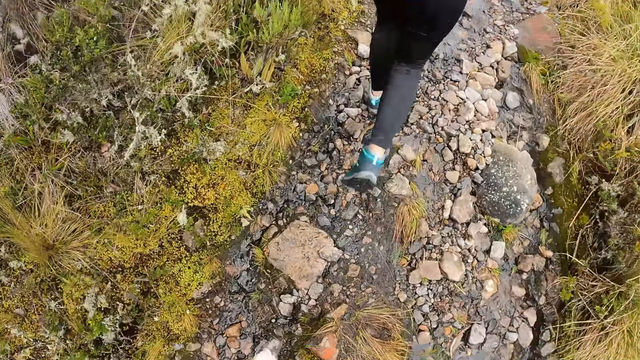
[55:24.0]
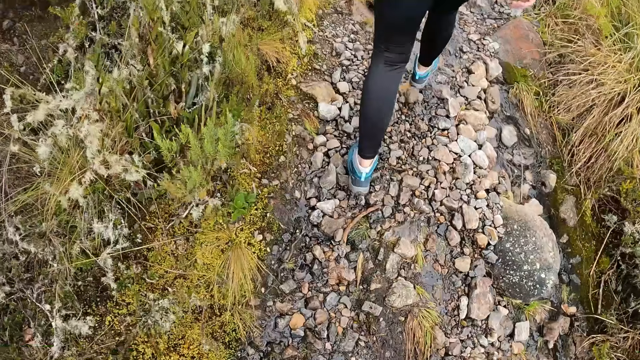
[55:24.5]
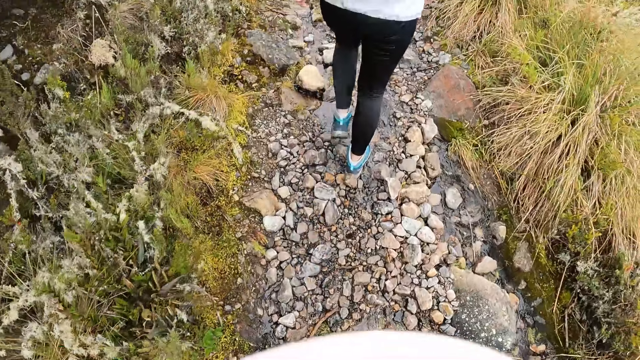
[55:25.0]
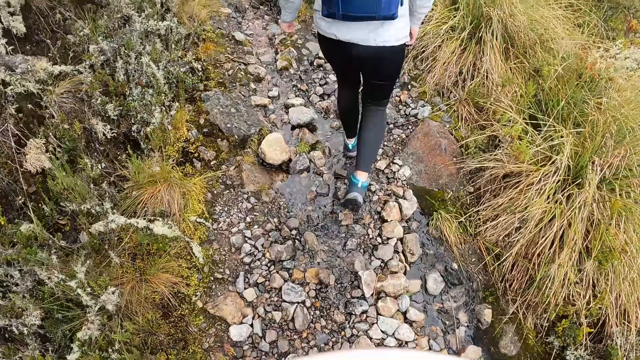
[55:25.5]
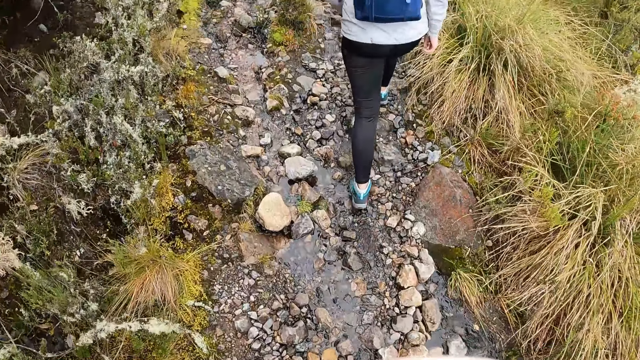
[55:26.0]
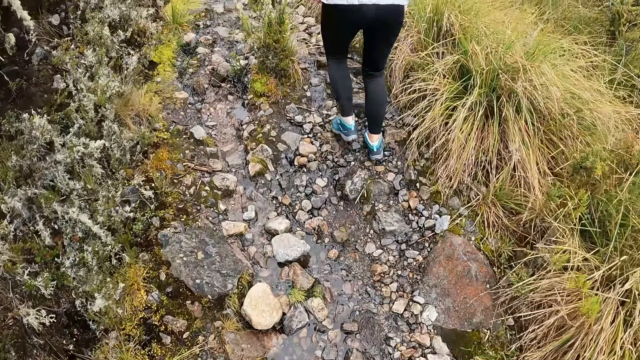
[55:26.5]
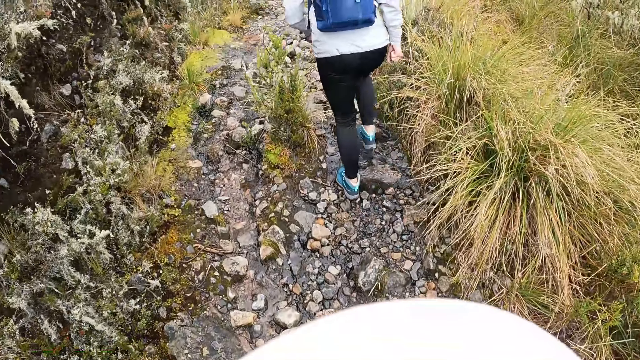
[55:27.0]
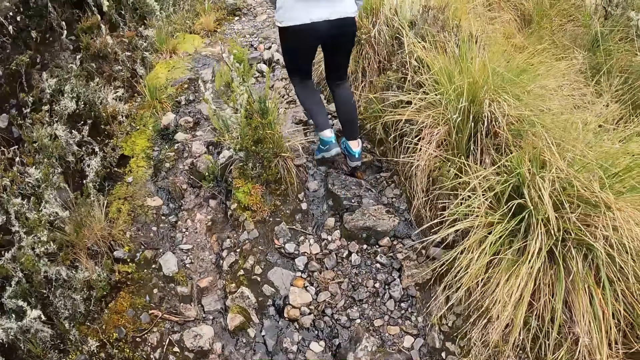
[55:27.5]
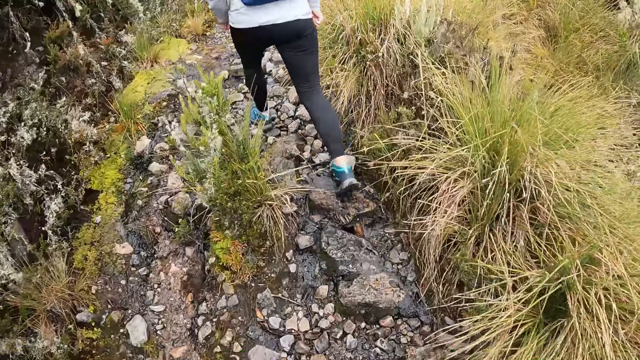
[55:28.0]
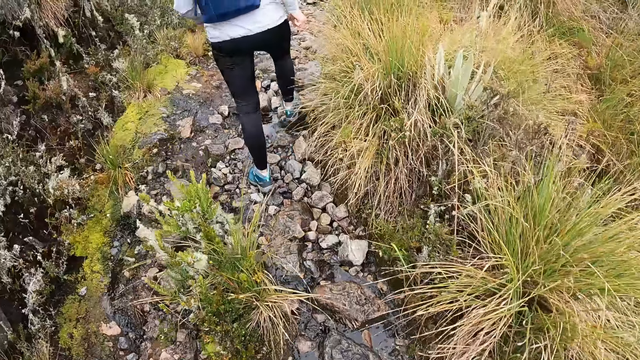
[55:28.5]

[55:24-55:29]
The camera wearer walks around.

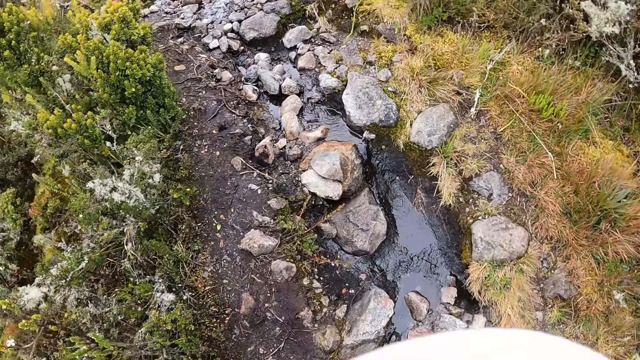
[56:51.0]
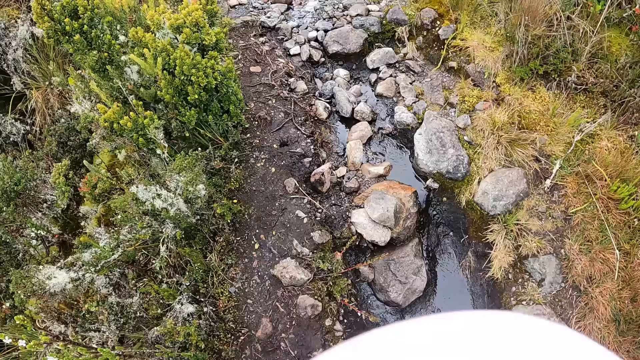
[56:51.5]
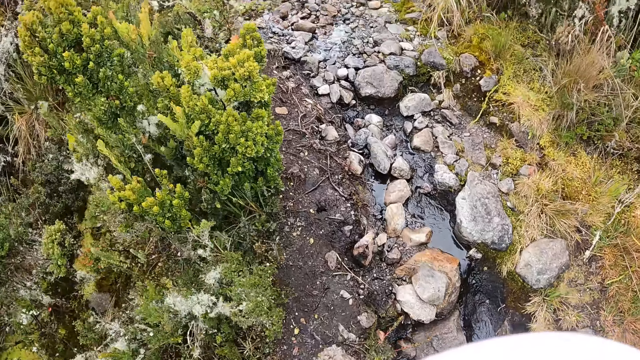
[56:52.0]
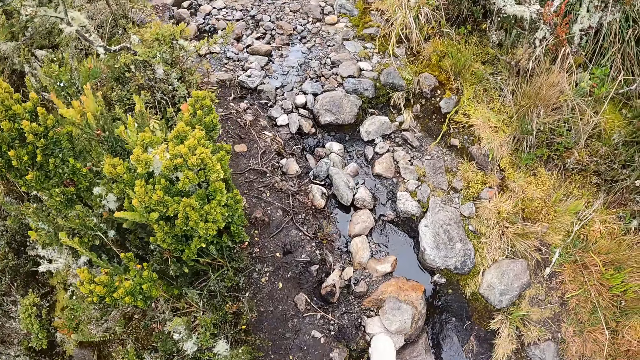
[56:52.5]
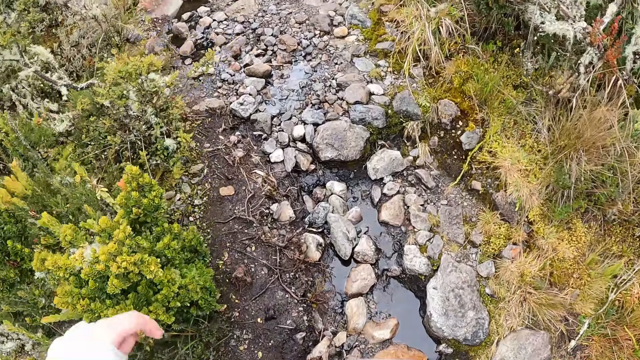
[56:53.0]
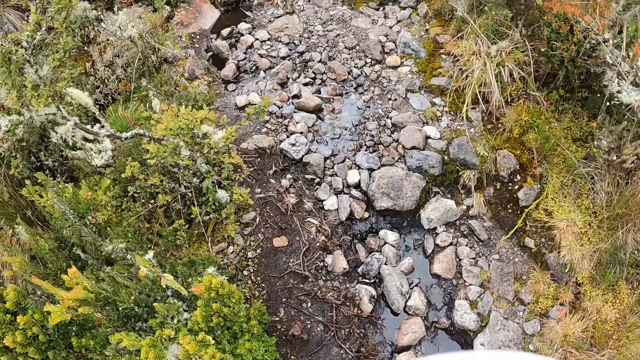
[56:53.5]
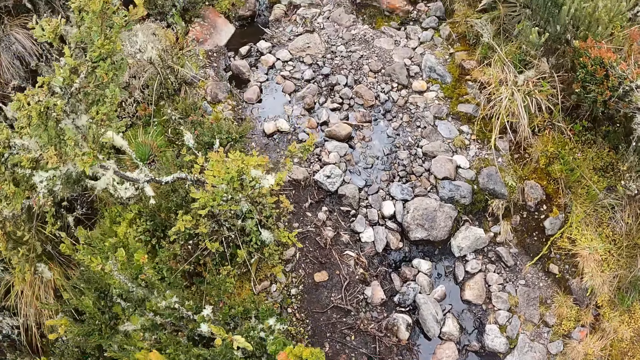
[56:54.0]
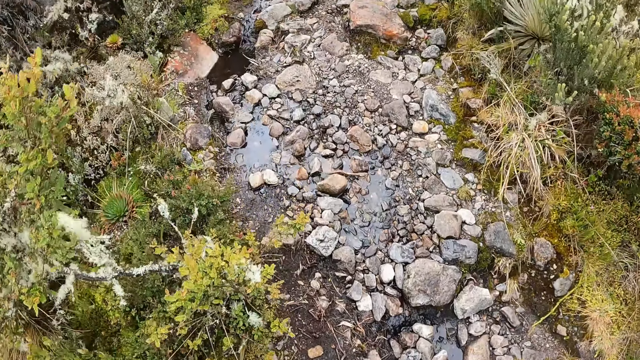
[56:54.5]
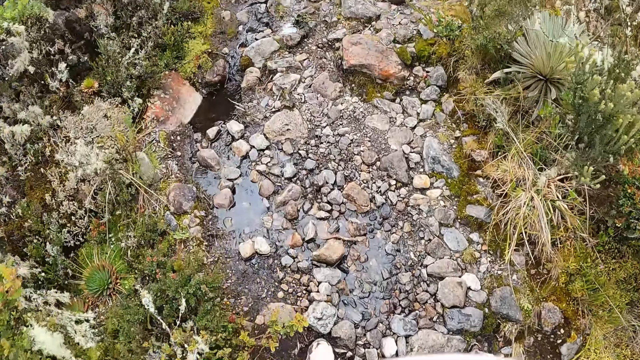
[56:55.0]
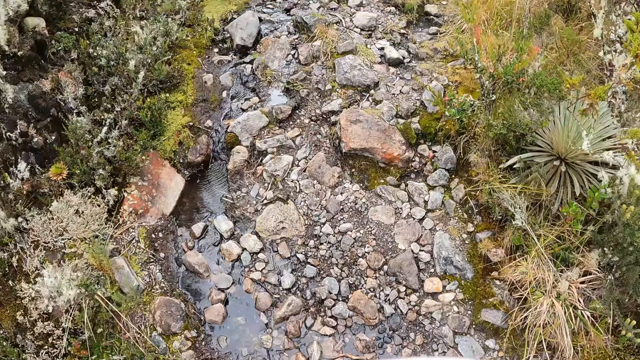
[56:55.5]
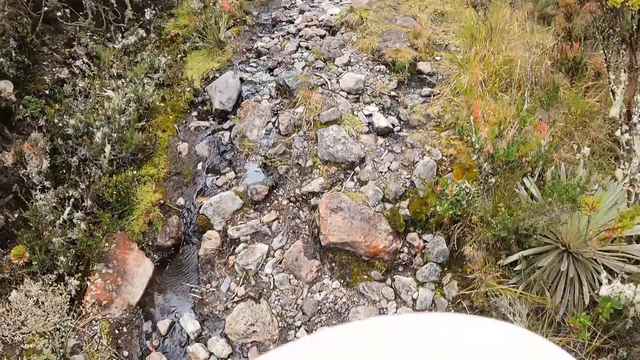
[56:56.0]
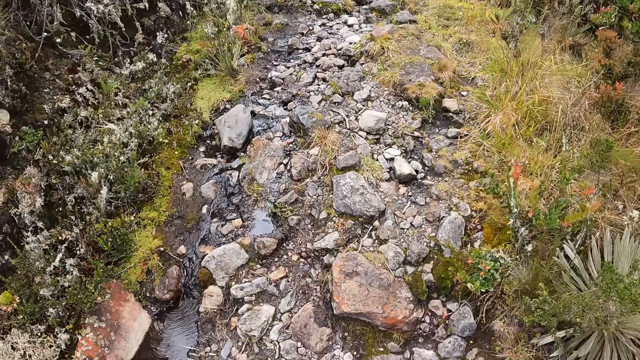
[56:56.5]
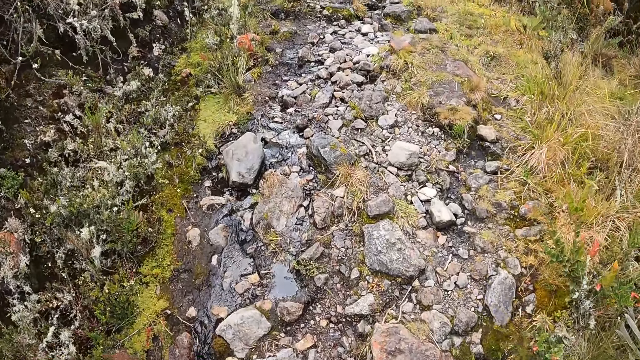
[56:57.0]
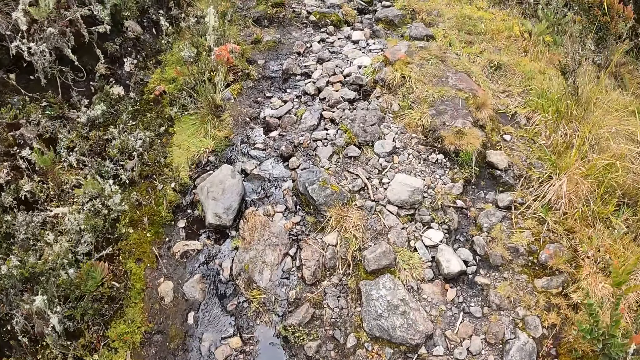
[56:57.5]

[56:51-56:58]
The camera wearer raises her left hand.

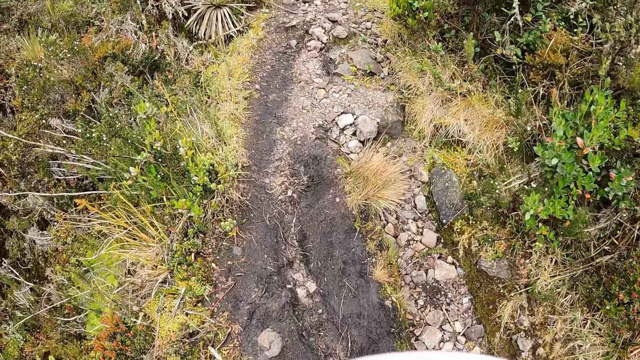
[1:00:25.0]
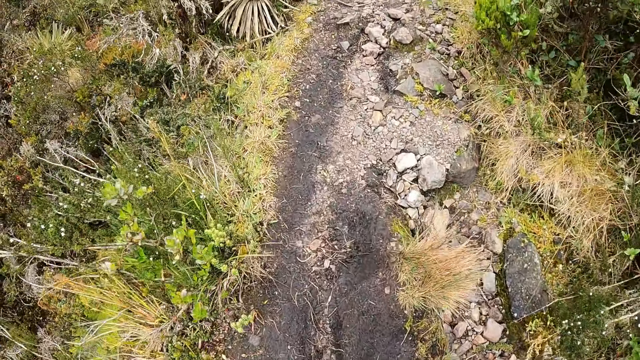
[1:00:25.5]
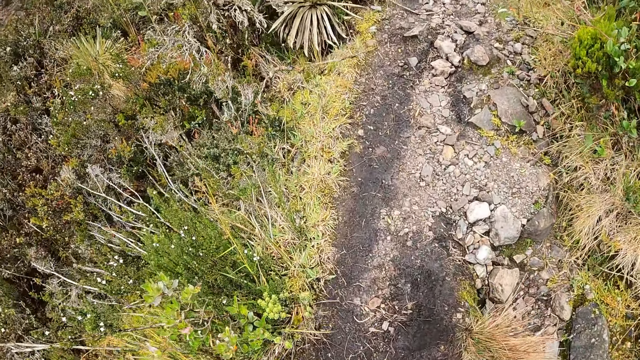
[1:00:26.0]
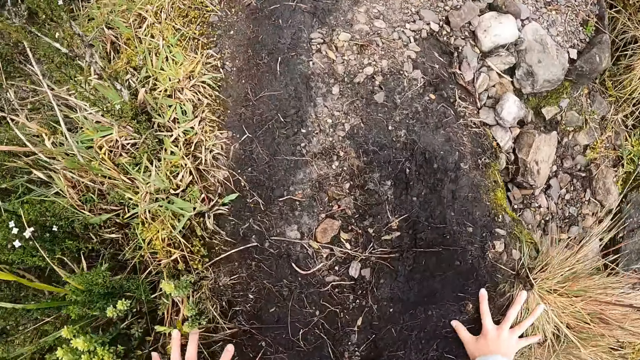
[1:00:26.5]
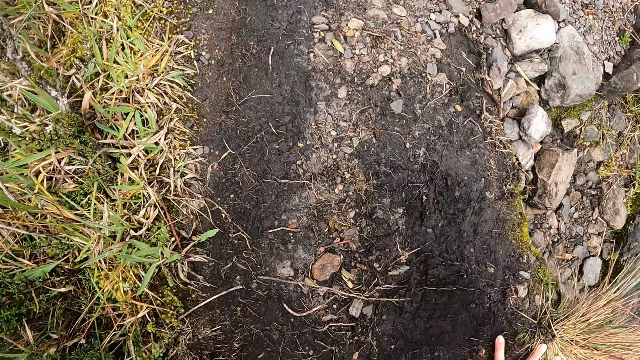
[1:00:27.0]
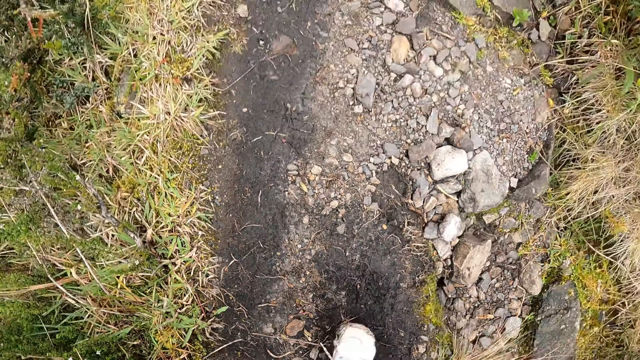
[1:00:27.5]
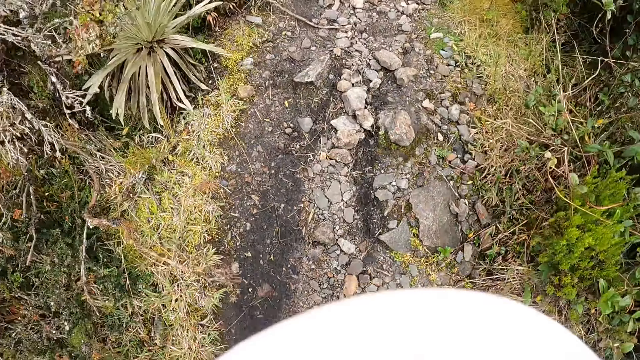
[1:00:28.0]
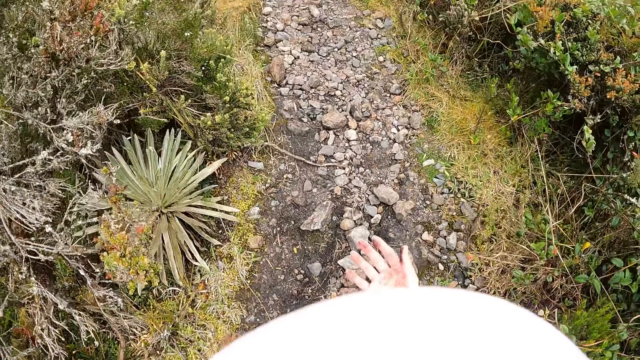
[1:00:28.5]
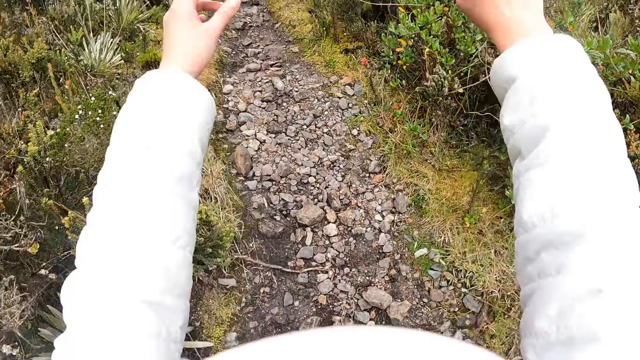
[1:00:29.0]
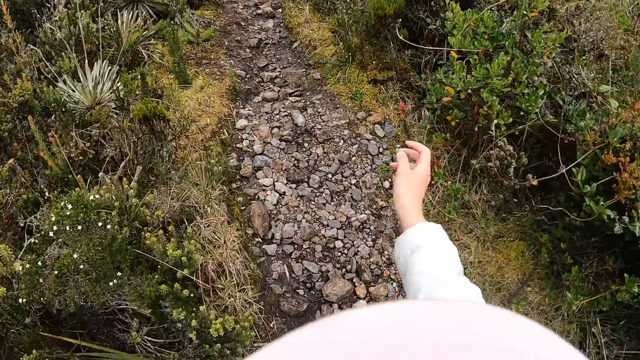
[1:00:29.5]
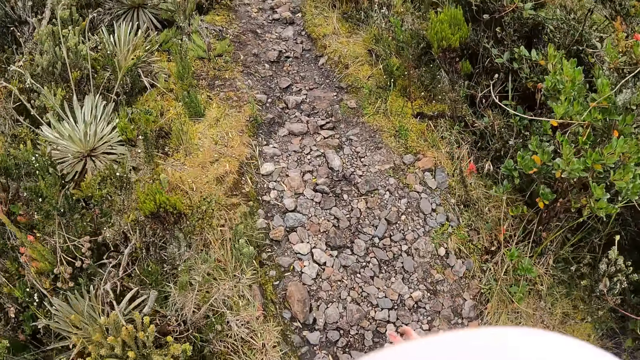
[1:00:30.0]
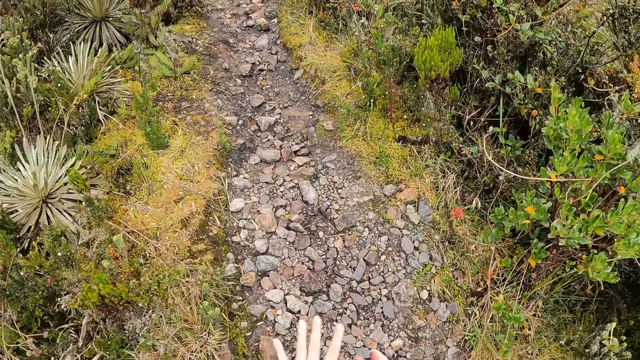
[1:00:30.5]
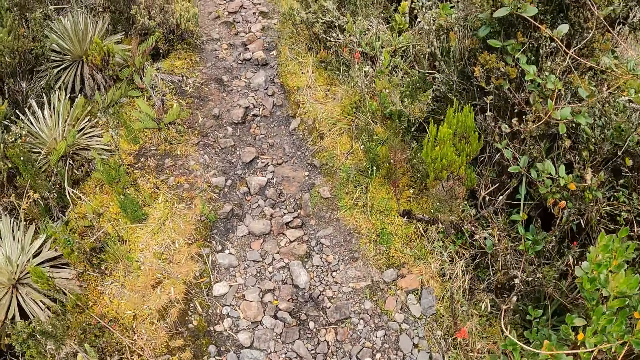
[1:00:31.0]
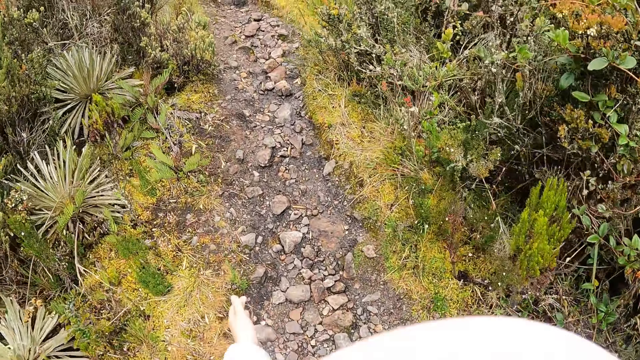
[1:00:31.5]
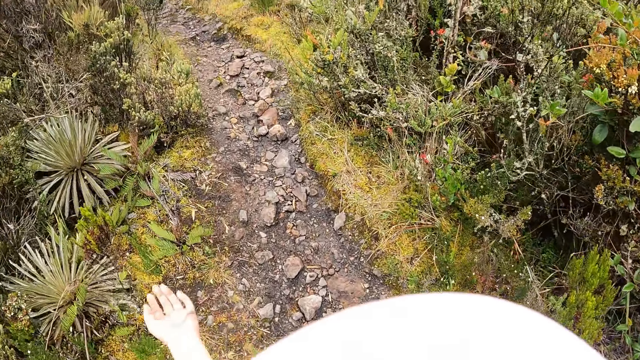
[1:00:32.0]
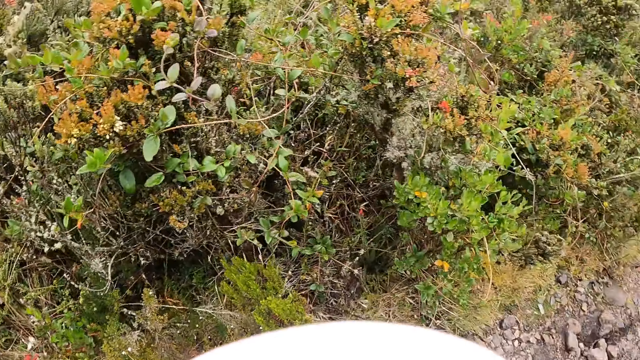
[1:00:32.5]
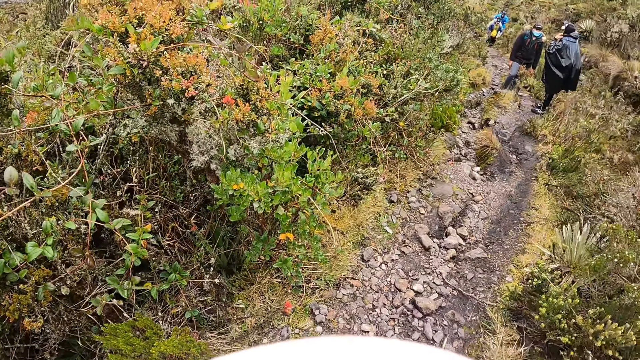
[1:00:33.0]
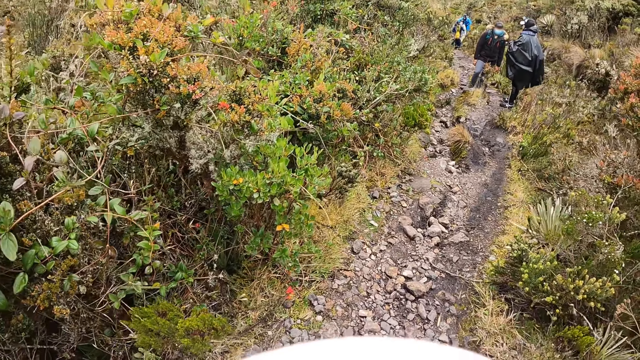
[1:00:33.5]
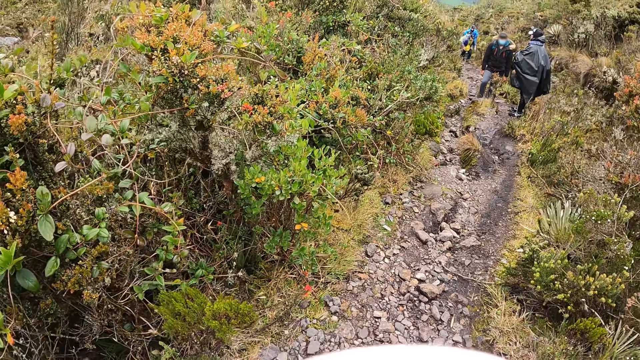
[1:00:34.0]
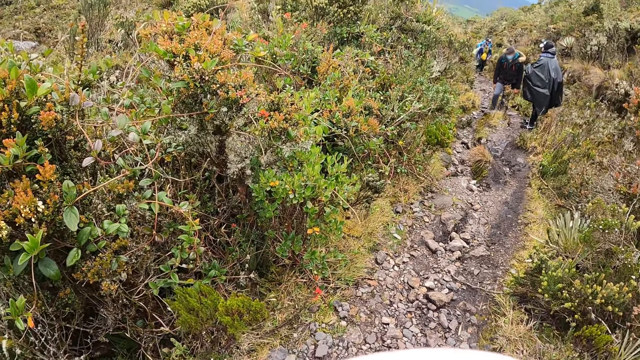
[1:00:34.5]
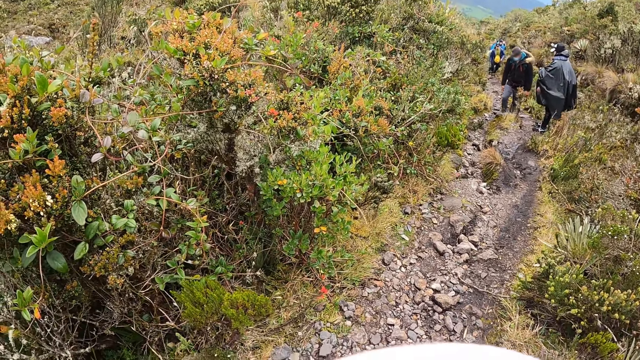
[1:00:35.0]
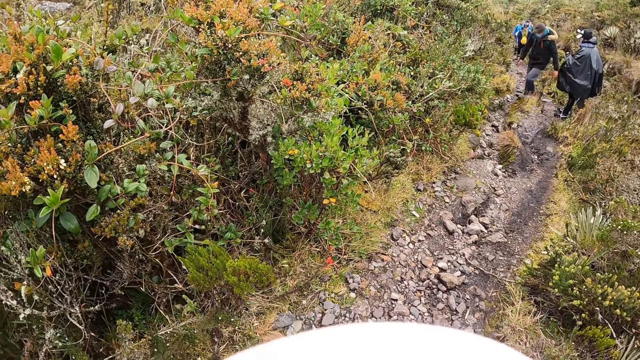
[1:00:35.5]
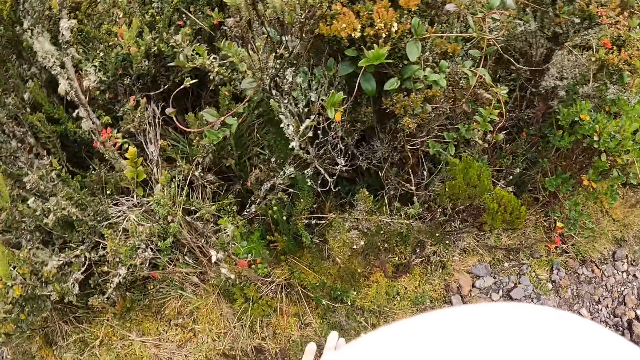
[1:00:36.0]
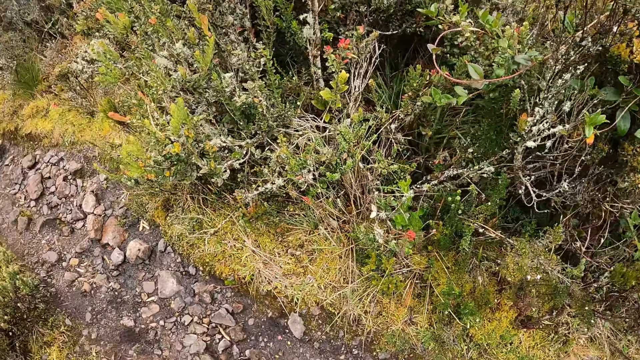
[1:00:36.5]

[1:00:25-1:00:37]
The camera wearer touches the ground with her hands. She does something. She walks up the hill. She rubs her hands together. A woman touches her face with her left hand. The camera wearer looks around. The woman interacts with a man. The man walks on the footpath.
